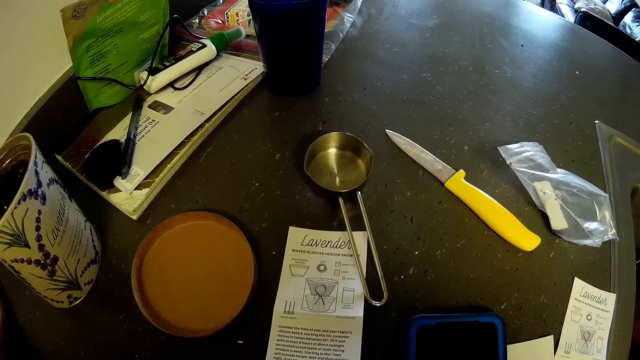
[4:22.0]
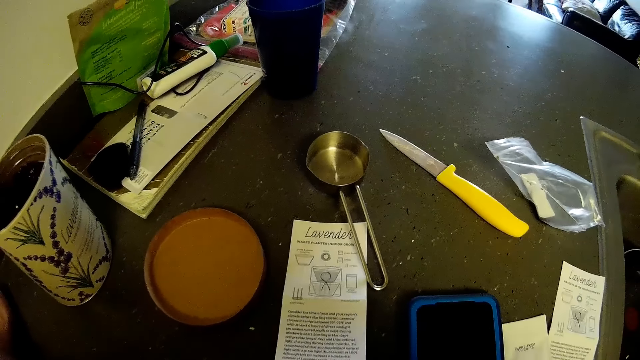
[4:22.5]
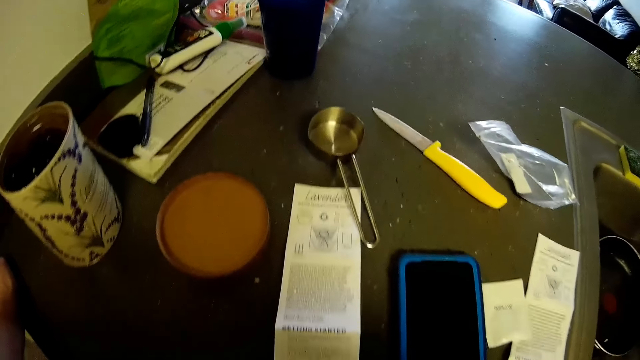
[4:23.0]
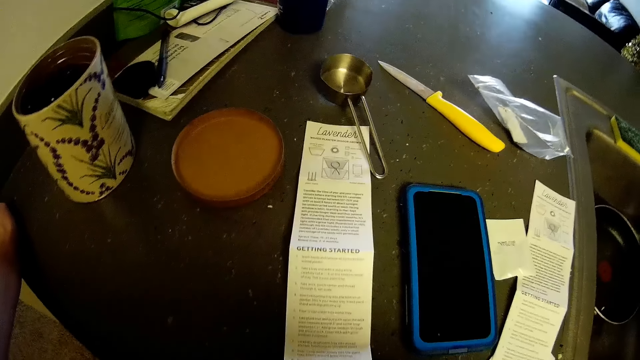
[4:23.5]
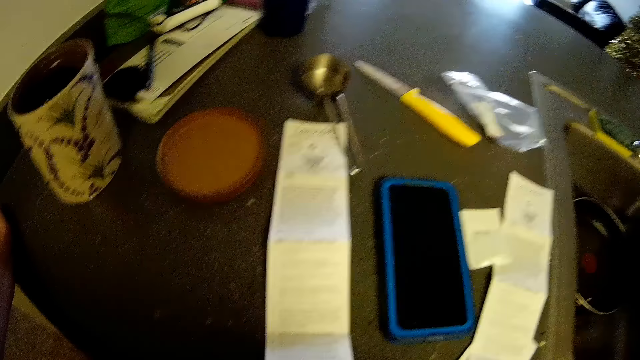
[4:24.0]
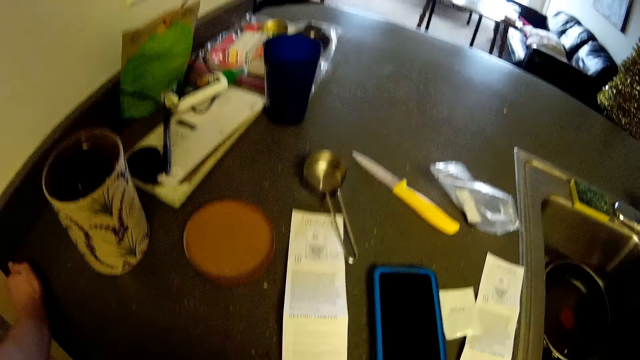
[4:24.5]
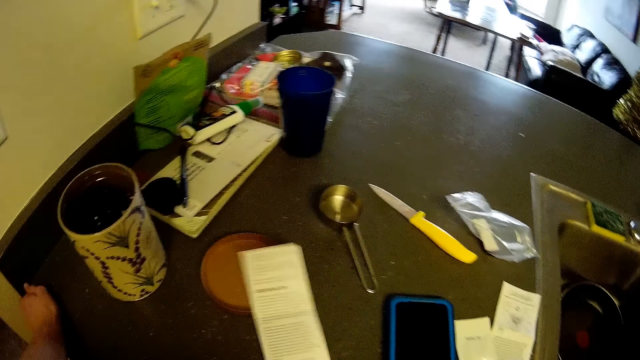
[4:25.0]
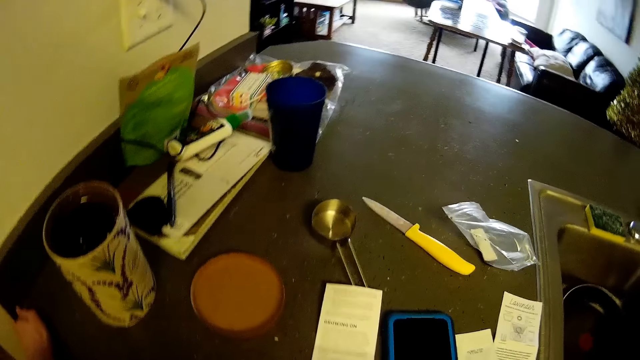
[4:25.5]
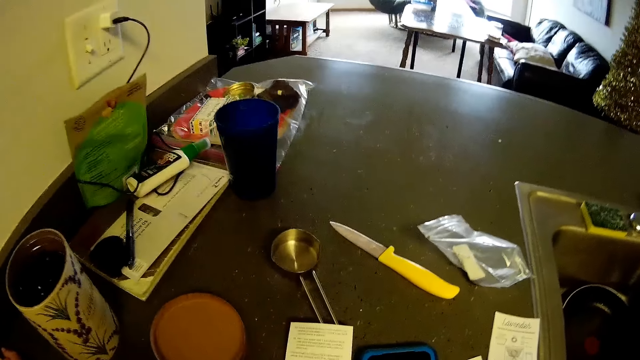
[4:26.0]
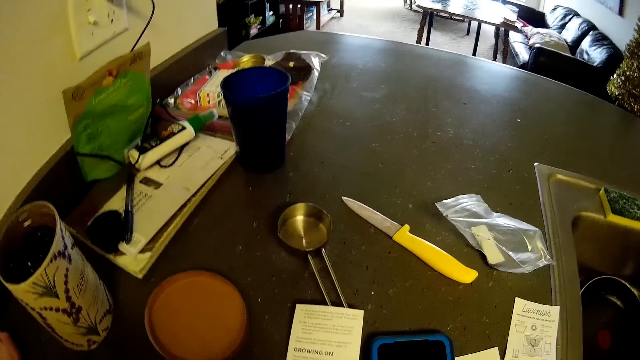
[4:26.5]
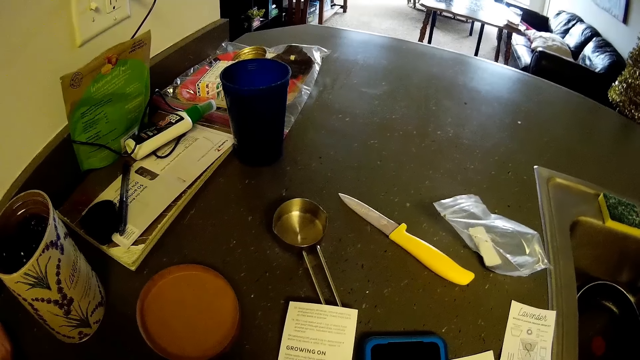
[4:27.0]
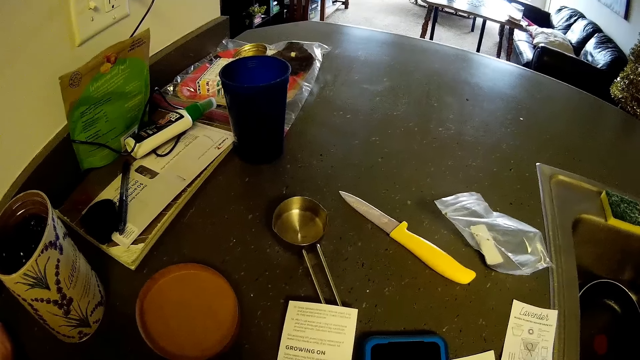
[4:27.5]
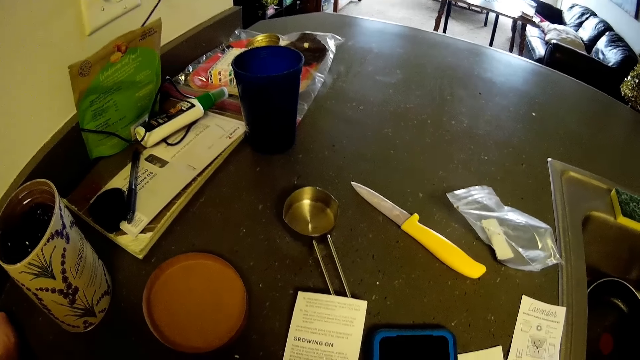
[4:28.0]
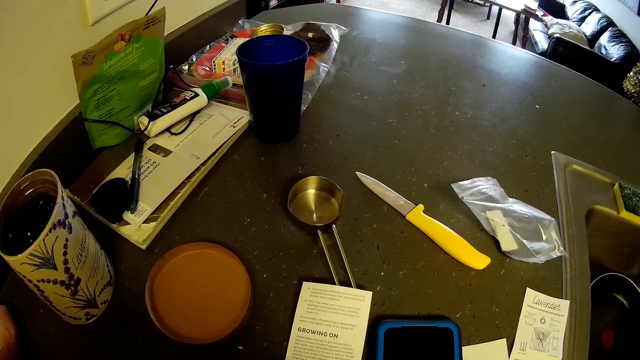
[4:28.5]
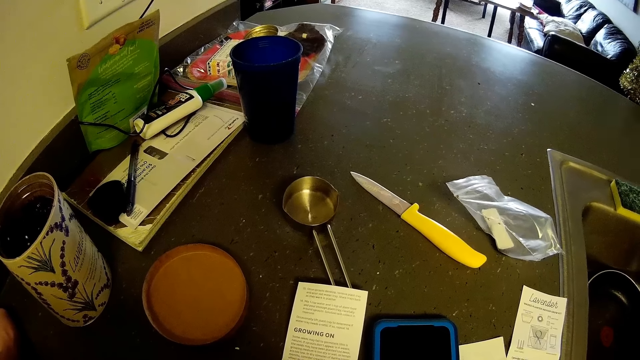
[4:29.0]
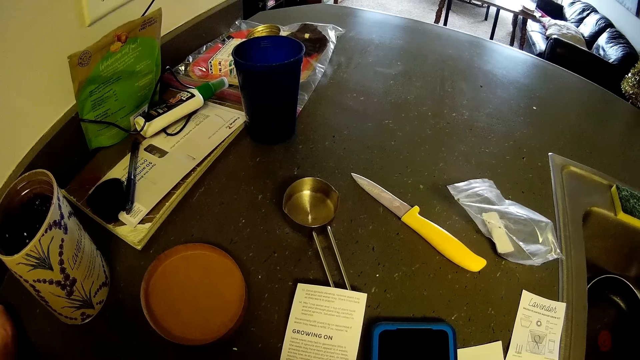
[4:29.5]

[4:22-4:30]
The camera wearer picks up a piece of paper on the kitchen countertop. They place the piece of paper on the kitchen countertop.

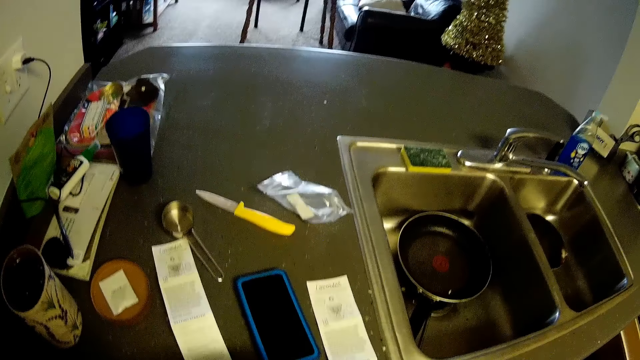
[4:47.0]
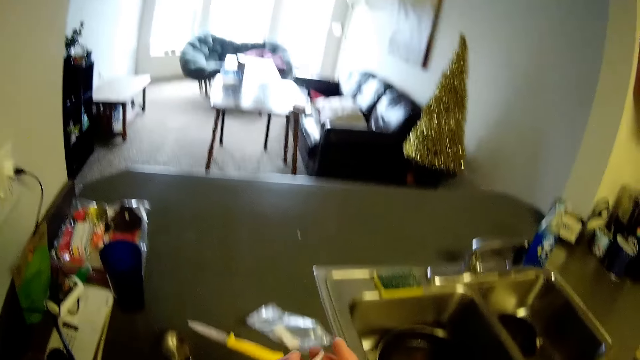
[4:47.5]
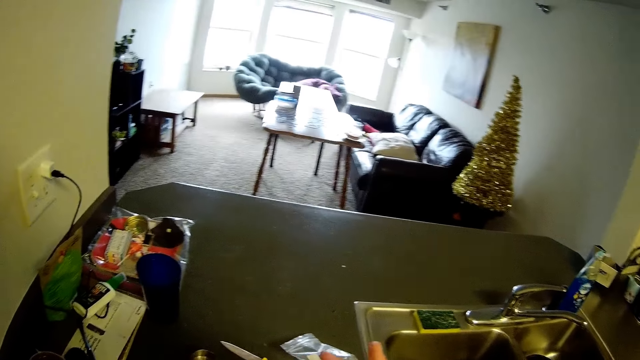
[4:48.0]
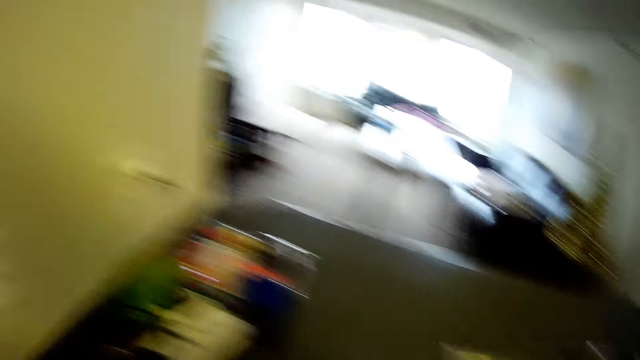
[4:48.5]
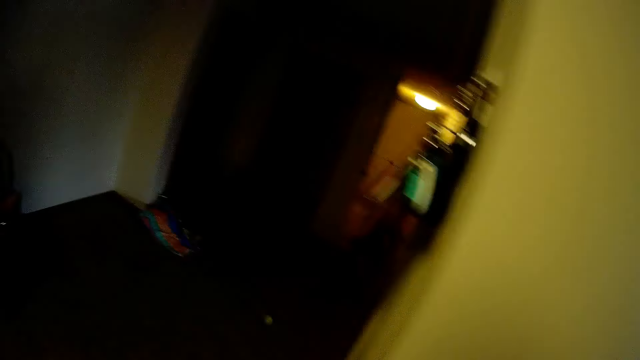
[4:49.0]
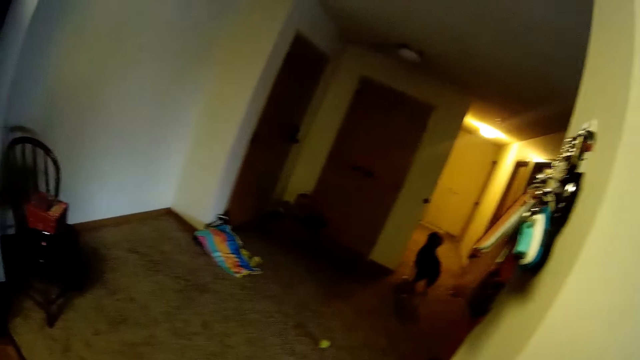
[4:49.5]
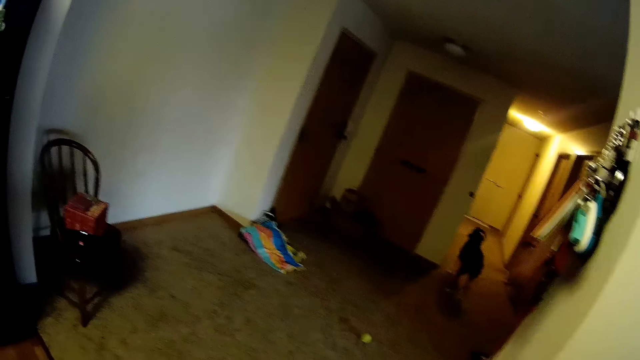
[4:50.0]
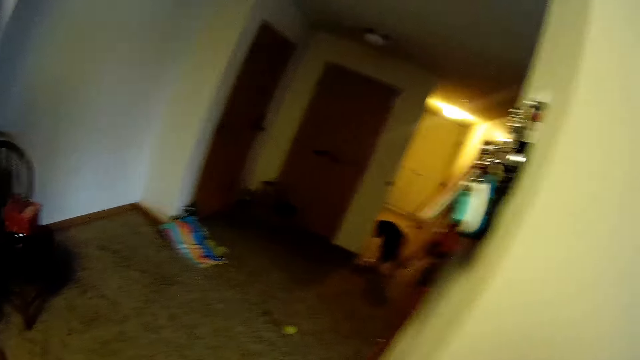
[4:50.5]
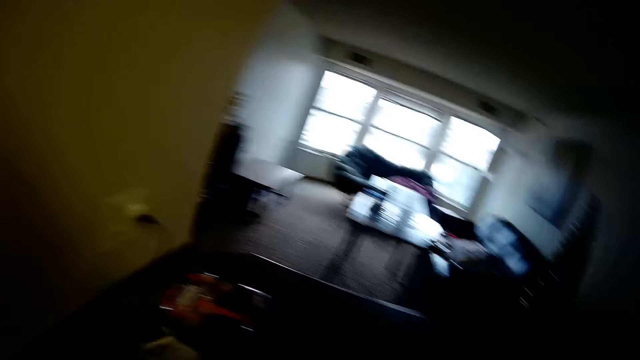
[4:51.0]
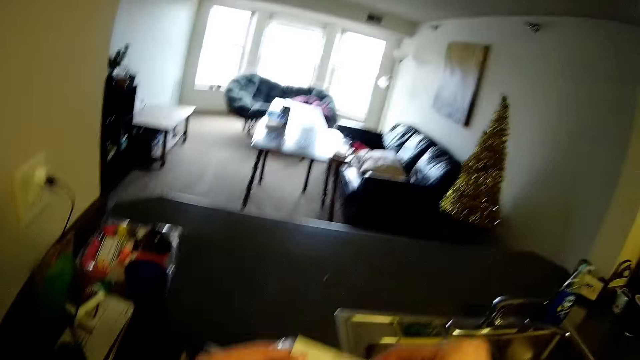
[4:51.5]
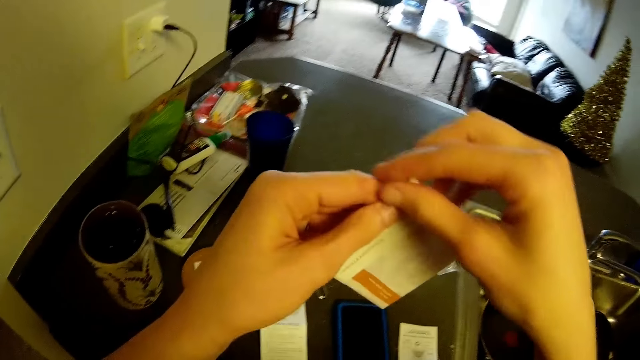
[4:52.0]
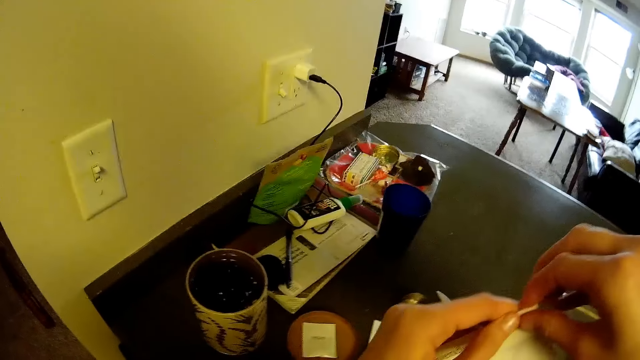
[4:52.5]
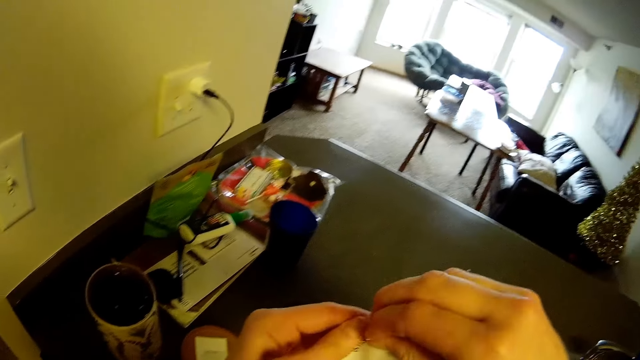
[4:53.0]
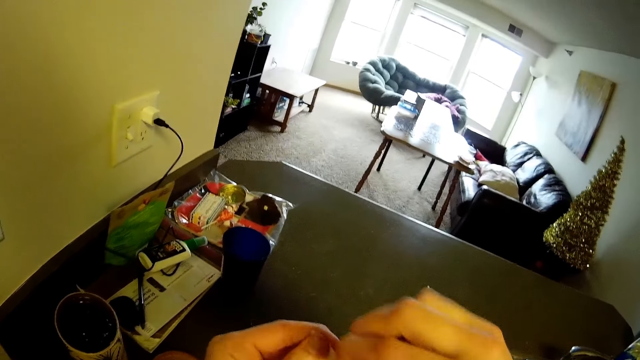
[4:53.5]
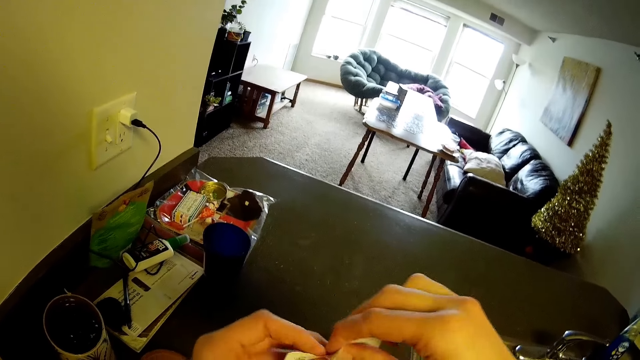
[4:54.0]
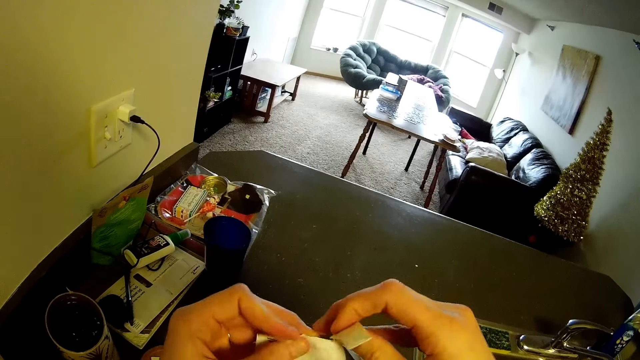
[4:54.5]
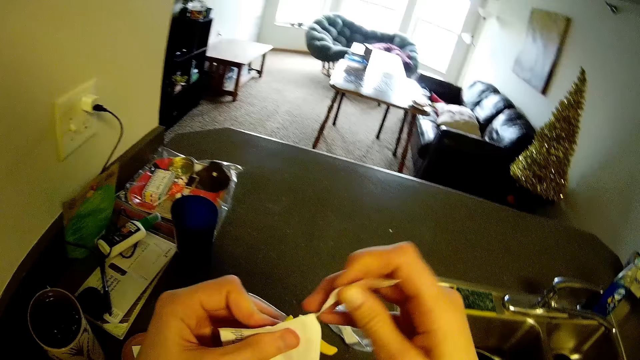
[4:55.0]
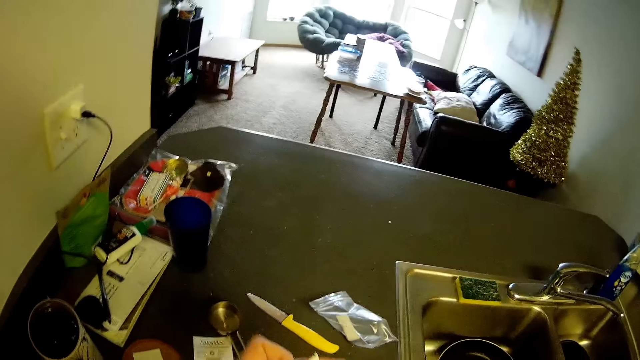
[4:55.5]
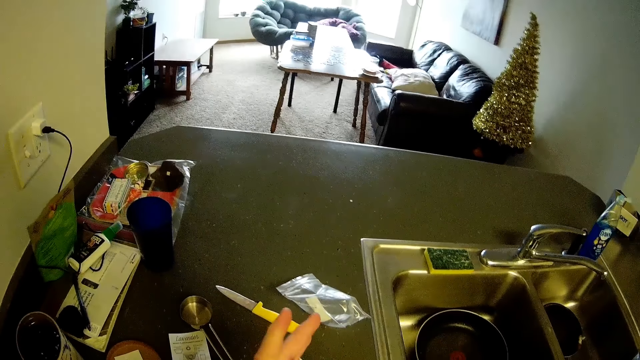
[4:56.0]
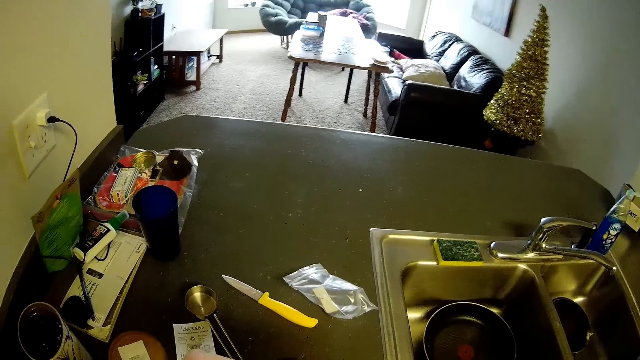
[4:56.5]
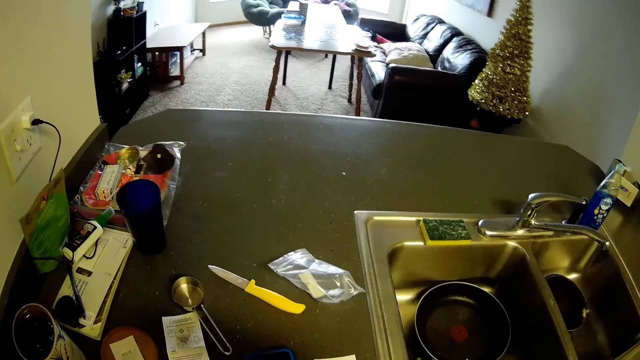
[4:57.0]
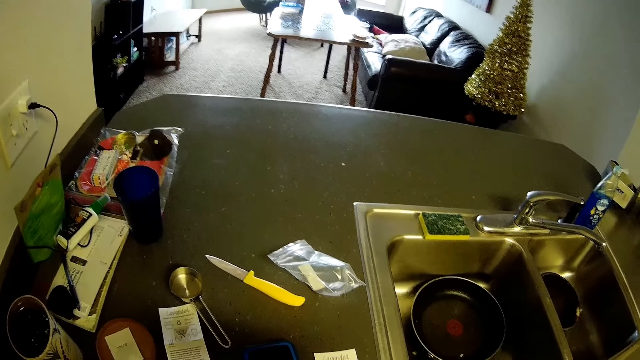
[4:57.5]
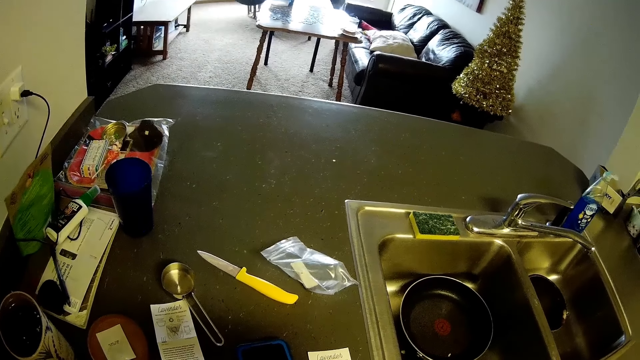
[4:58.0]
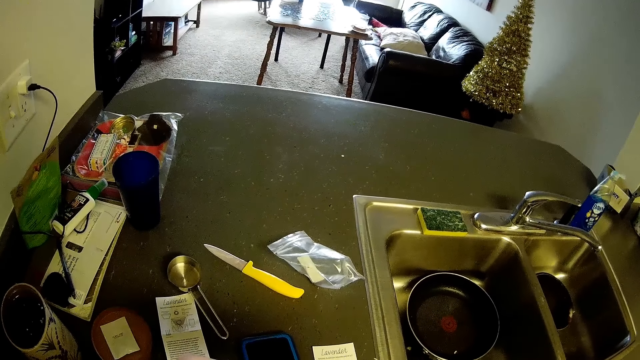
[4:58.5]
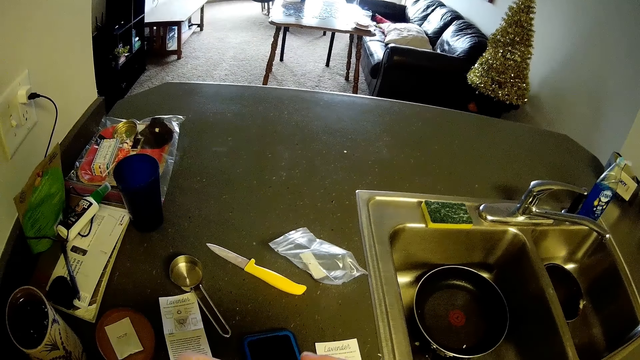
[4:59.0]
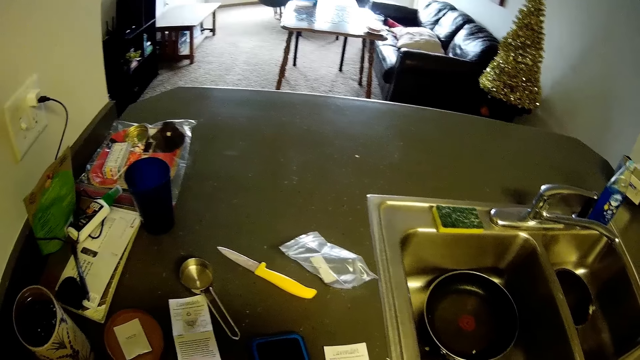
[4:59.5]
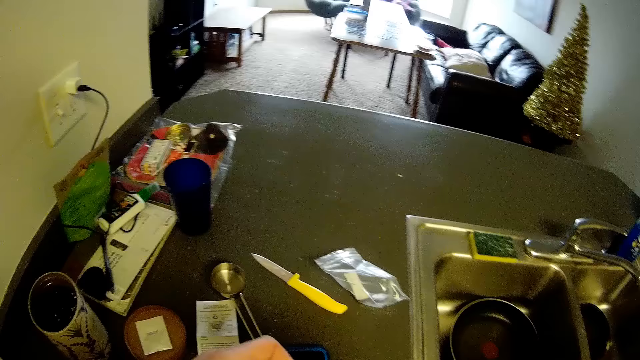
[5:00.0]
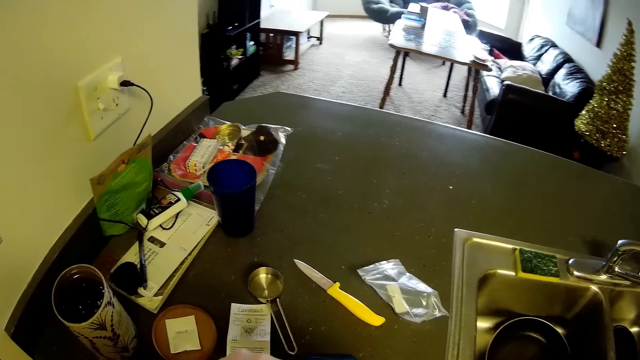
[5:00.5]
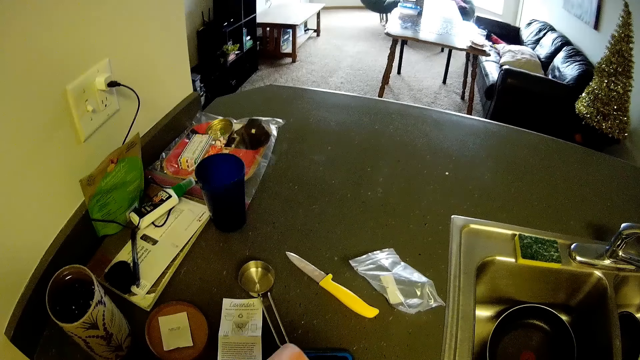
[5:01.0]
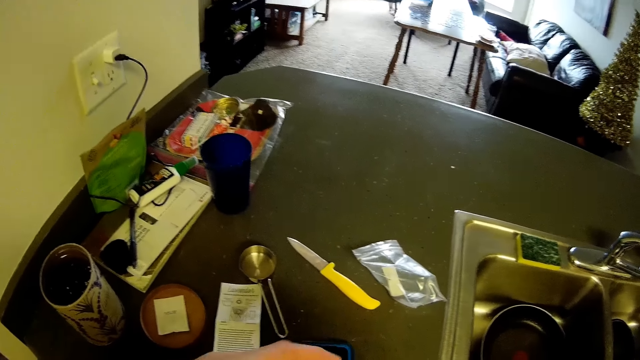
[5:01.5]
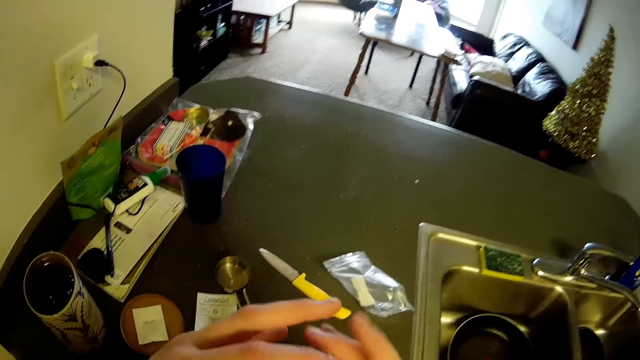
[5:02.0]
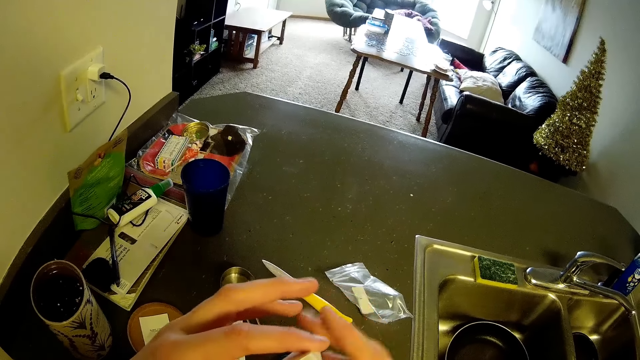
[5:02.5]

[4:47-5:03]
The camera wearer pulls a paper on the table. They read the manual. They look around. They look at the dog. They look around. They tear a sachet with both hands. They stand in the room. They pour the lavender seeds on the hand.
